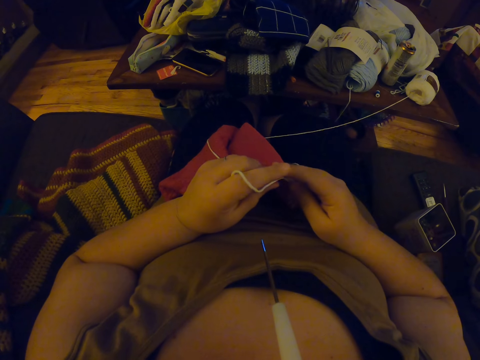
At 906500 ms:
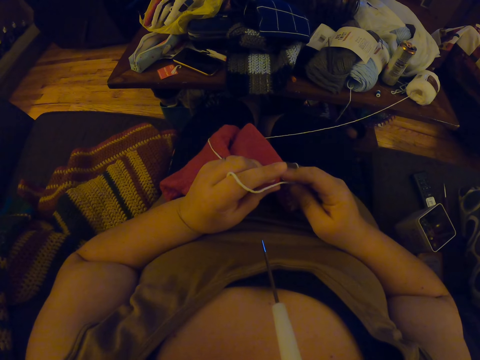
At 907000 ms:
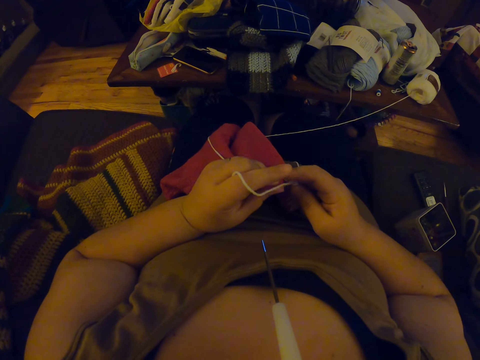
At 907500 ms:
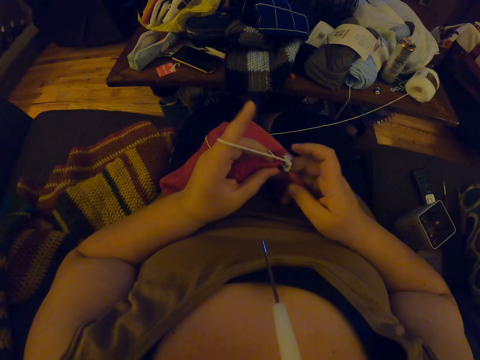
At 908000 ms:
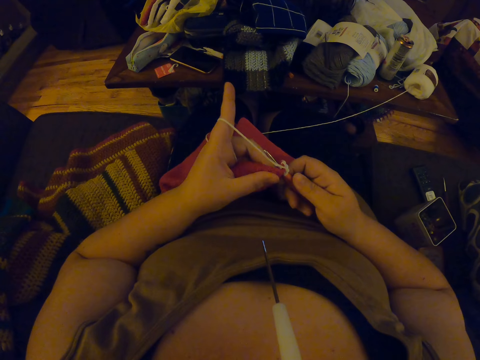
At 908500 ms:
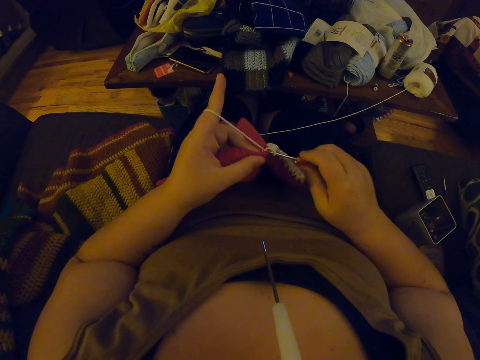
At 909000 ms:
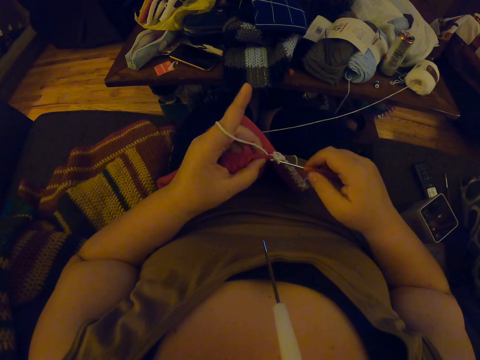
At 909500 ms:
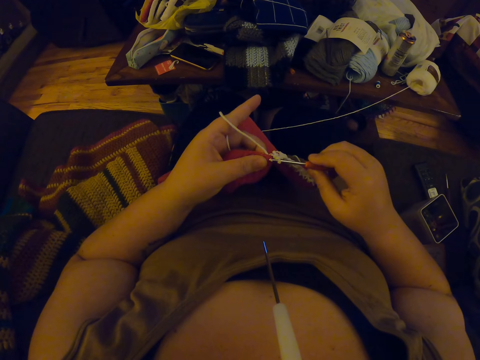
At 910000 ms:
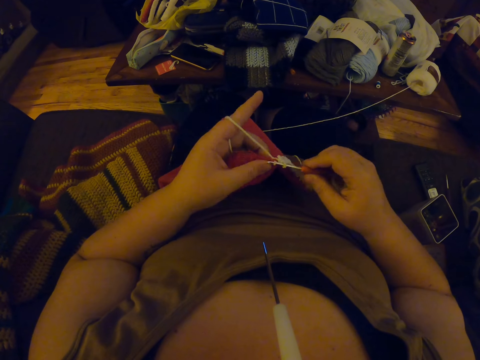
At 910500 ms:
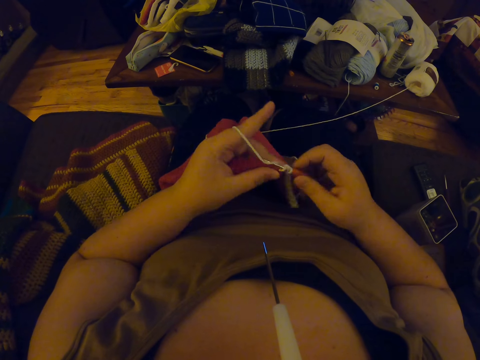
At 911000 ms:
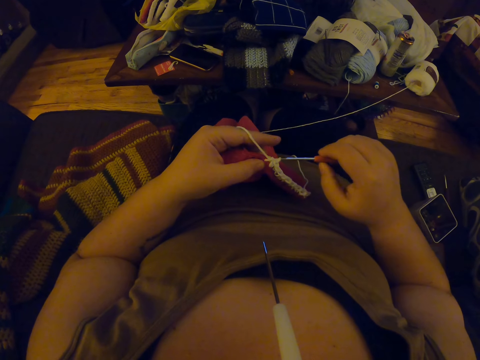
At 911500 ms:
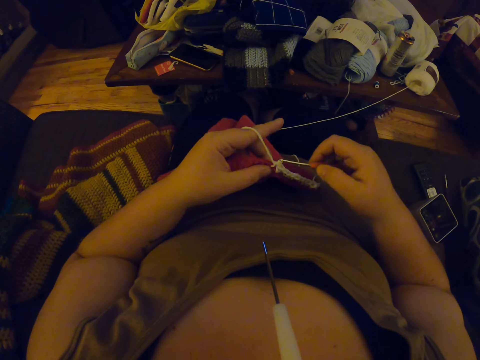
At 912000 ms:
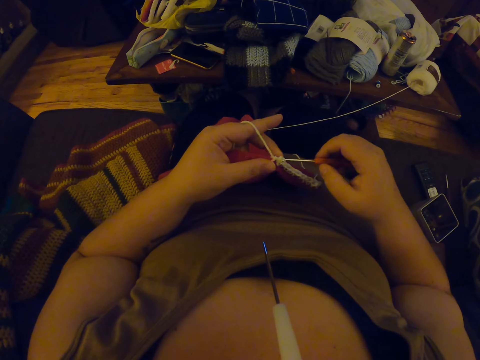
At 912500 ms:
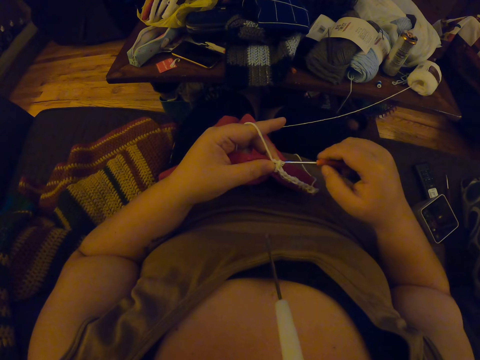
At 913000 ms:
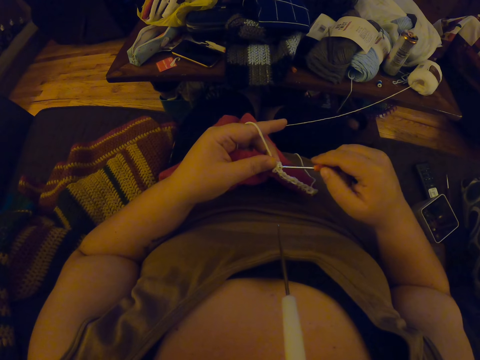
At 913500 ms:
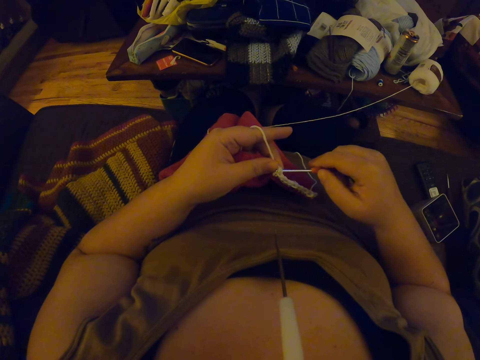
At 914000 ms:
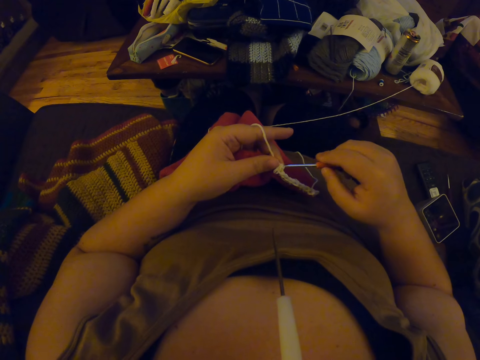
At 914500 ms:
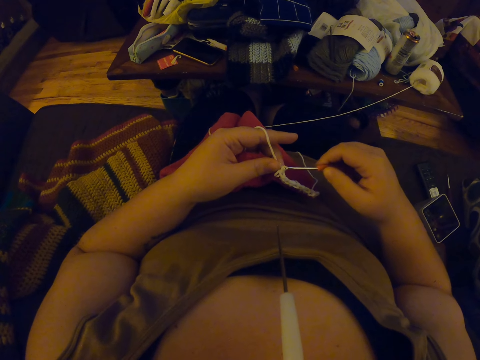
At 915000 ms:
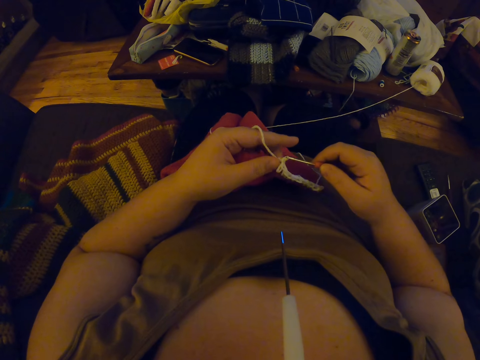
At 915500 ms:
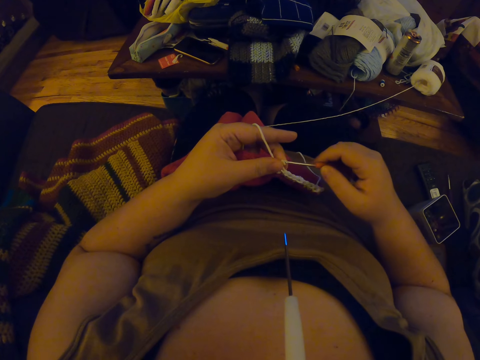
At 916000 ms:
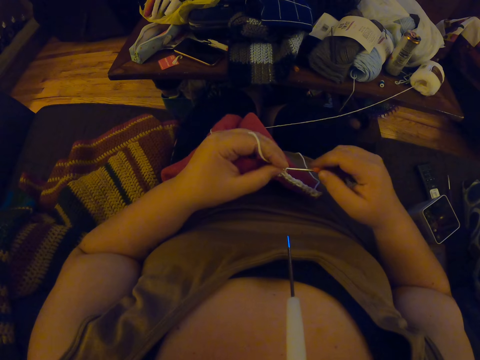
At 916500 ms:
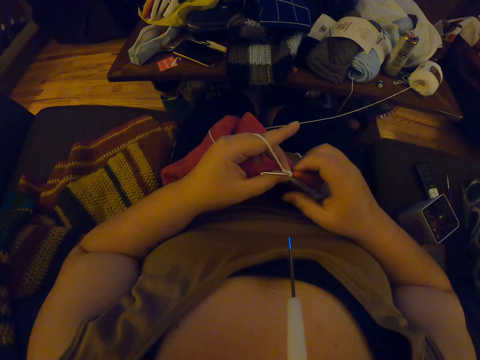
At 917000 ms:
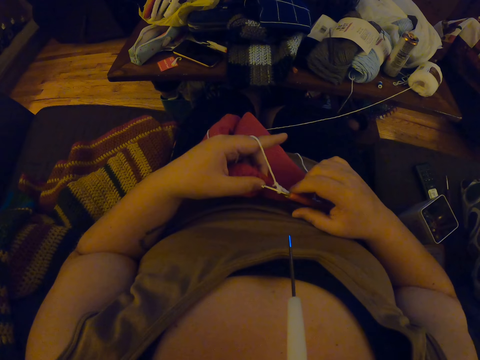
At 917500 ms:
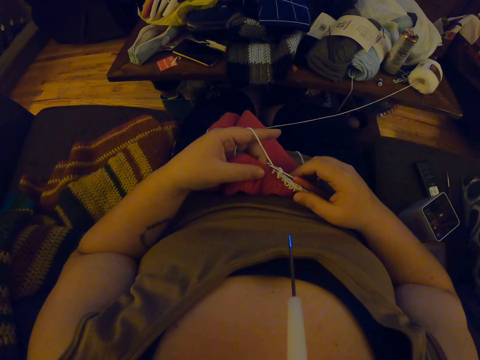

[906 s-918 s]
The camera wearer sews the cloth using a crochet hook.

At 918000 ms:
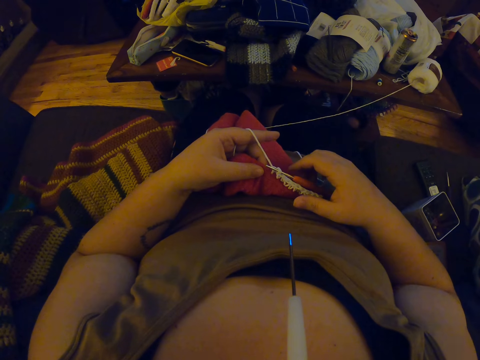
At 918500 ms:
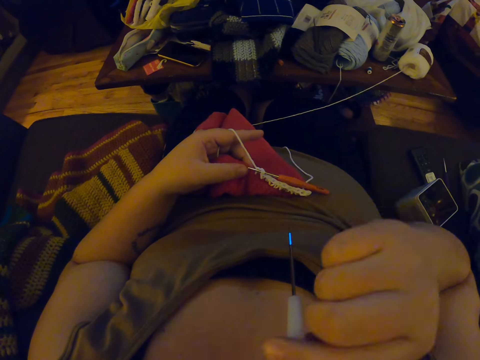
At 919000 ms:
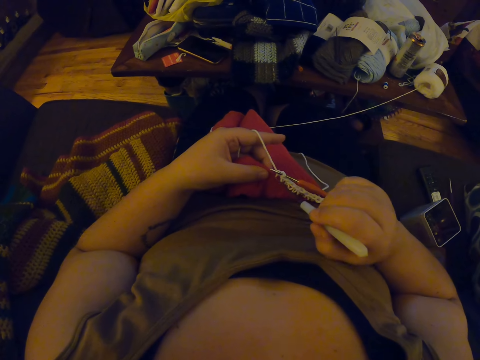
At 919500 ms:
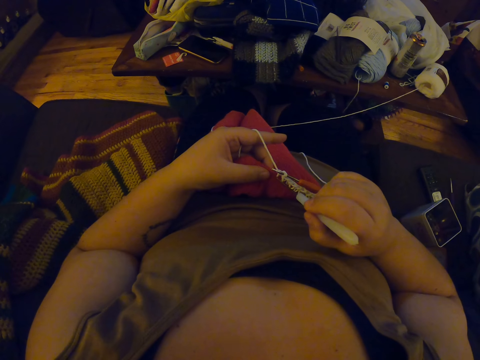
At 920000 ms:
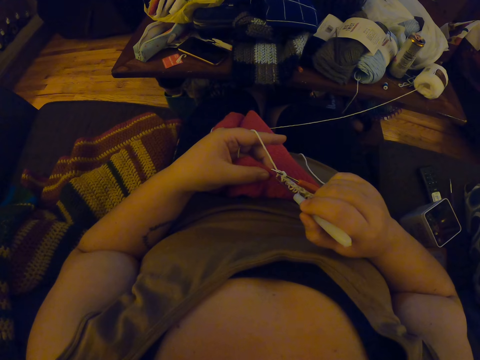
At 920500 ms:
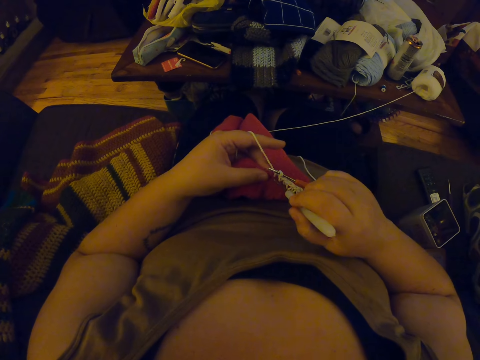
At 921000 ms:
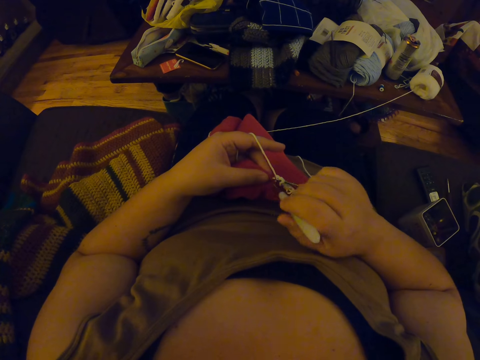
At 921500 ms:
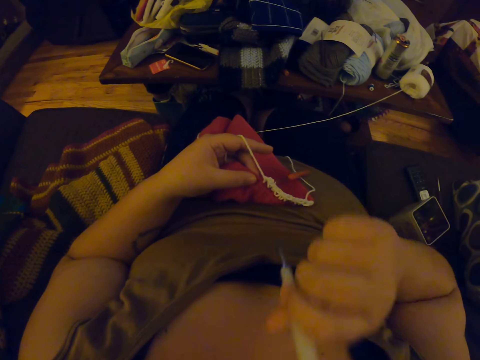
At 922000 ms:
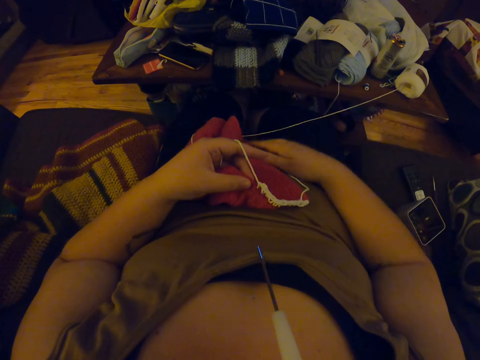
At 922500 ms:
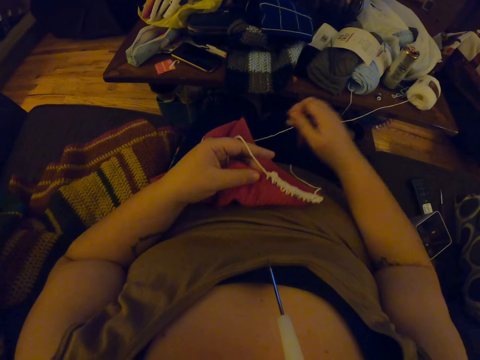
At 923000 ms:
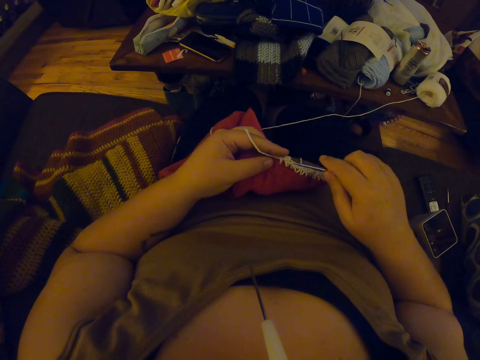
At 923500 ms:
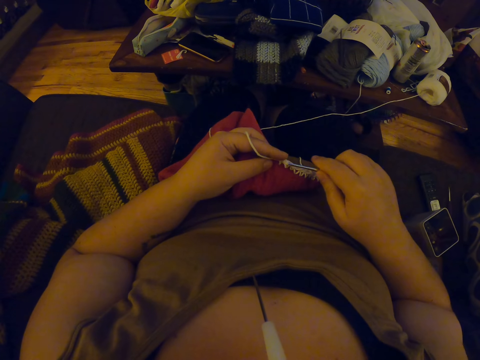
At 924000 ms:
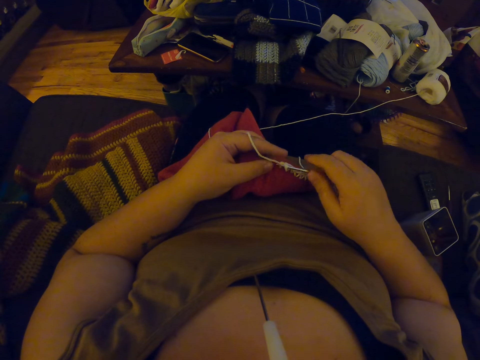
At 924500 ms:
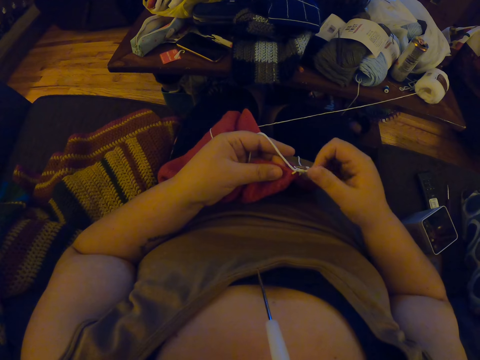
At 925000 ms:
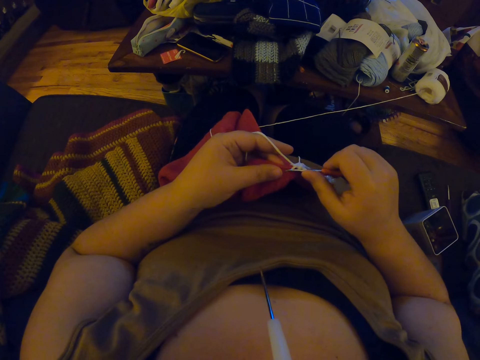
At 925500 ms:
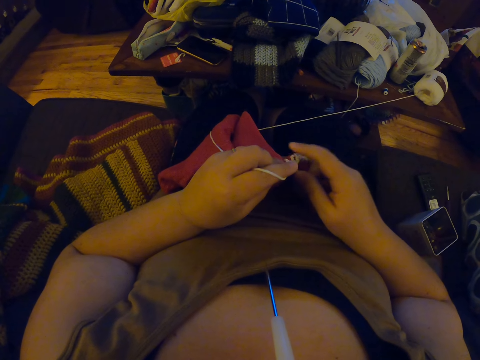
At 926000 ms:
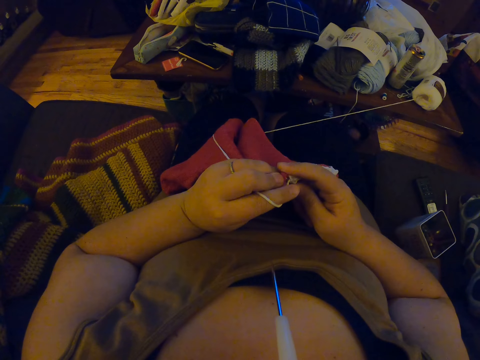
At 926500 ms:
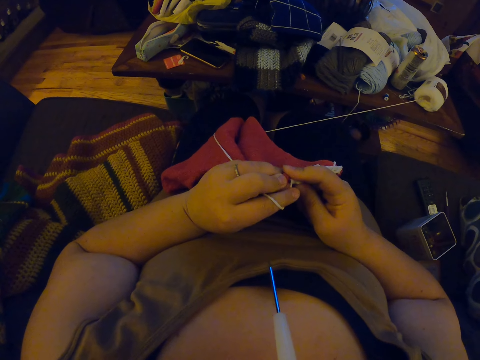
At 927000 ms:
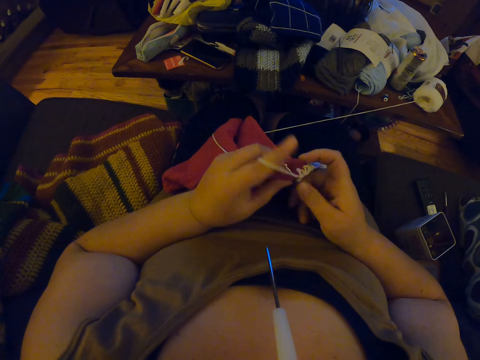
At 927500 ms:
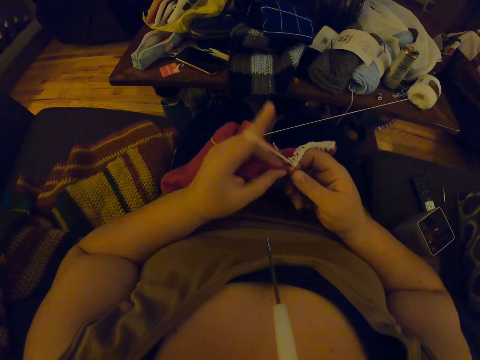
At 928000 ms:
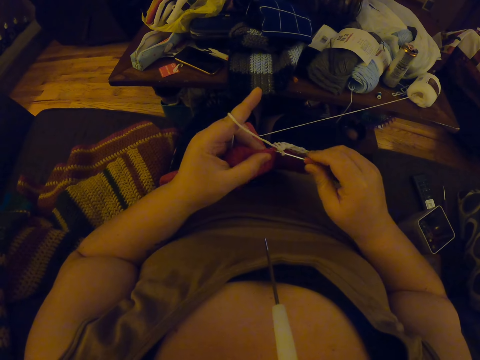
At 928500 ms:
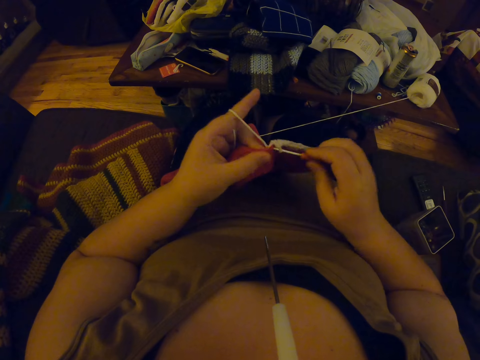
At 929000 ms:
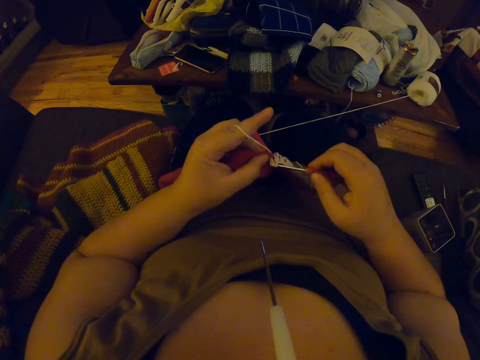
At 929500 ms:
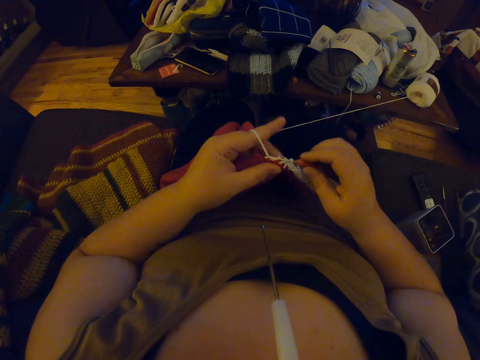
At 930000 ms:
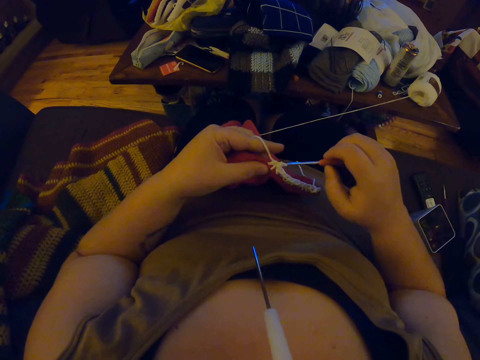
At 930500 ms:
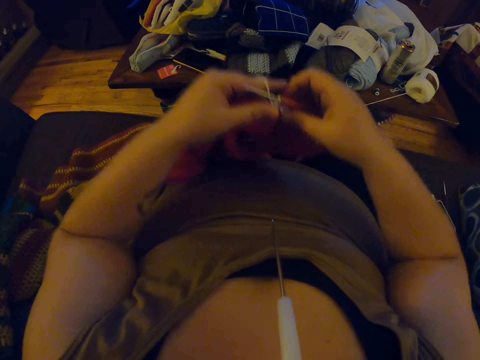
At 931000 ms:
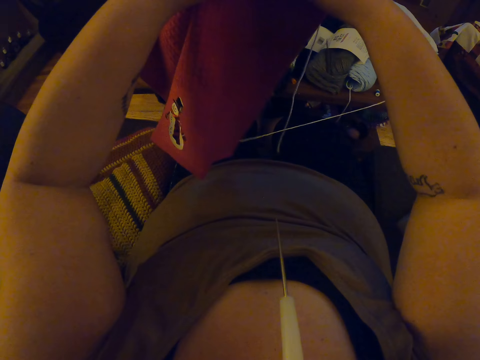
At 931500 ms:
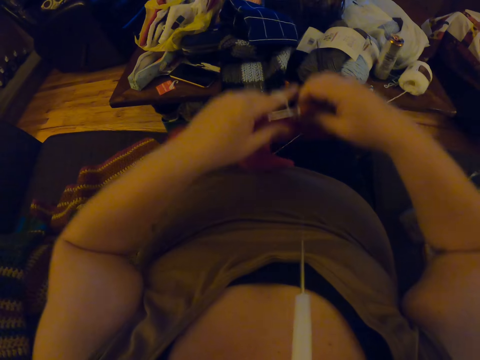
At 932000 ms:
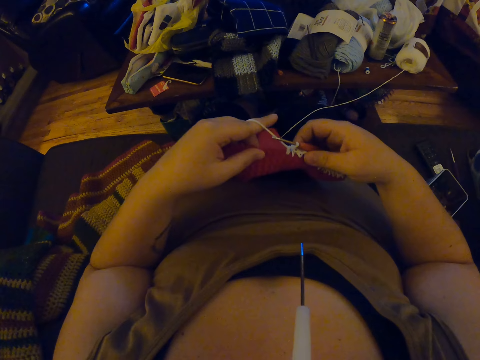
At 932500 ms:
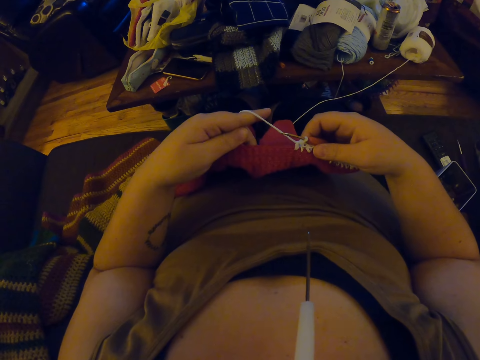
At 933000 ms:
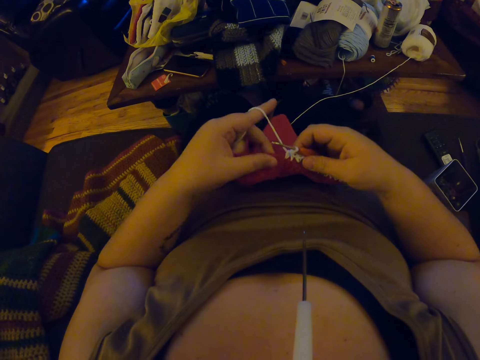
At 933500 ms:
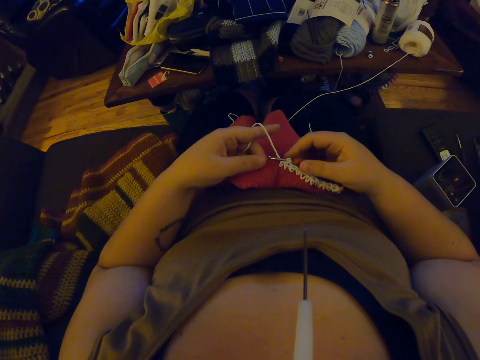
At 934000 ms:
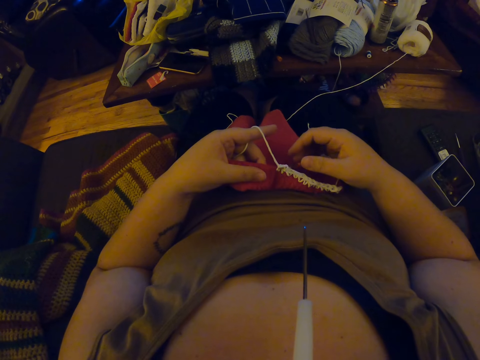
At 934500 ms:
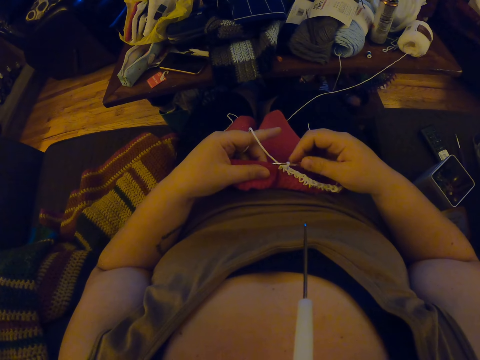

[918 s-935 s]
The camera wearer places the crochet hook on her lap. She returns the crochet hook on the mouth. She removes the crochet hook from her mouth with her right hand. She makes a hole on the crochet with the crochet hook. She puts the crochet hook back into her mouth. She holds the crochet hook with her right hand. She continues crocheting with the yarn. She sews the cloth using the crochet hook. She lifts the crochet hook from her lap and places the crochet on her lap.
